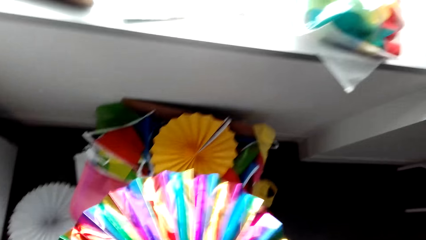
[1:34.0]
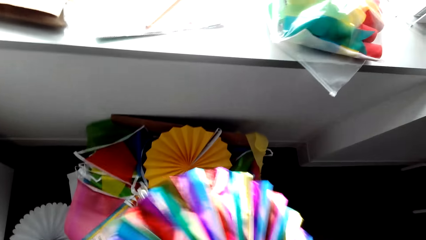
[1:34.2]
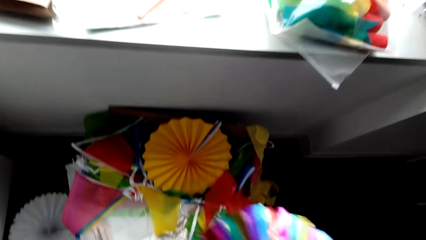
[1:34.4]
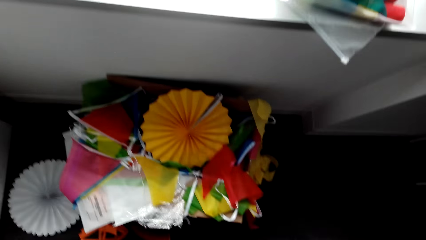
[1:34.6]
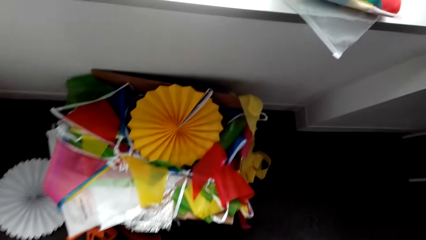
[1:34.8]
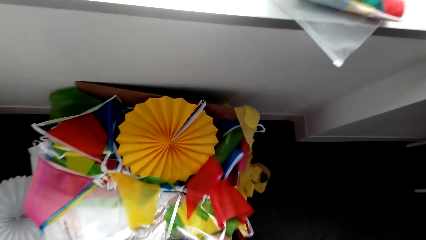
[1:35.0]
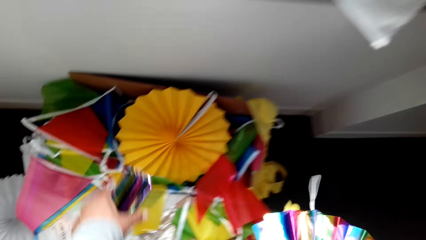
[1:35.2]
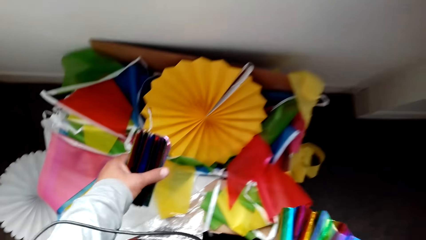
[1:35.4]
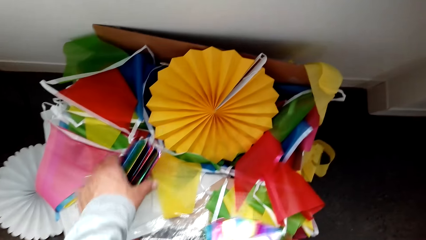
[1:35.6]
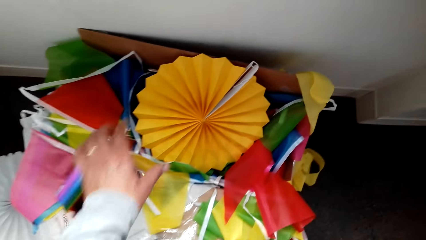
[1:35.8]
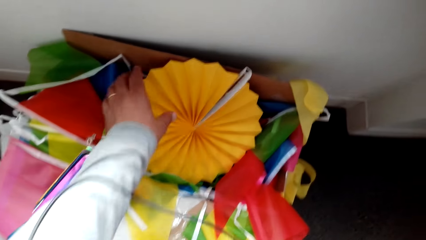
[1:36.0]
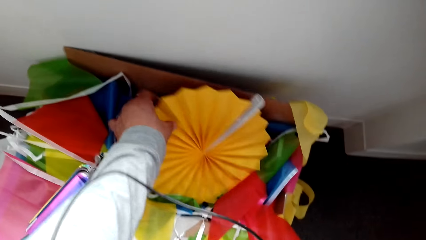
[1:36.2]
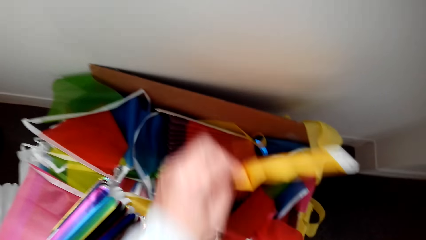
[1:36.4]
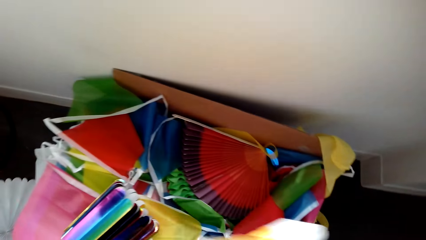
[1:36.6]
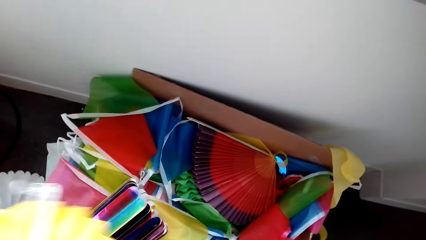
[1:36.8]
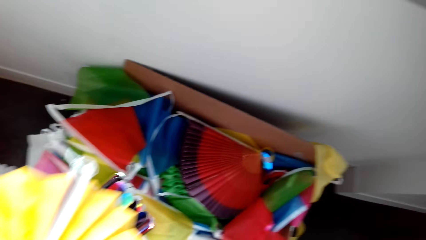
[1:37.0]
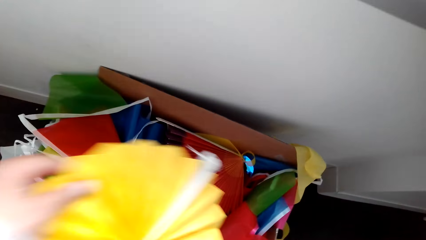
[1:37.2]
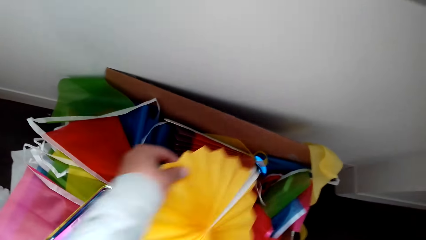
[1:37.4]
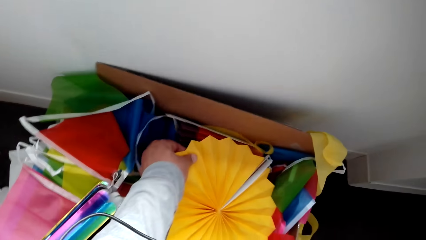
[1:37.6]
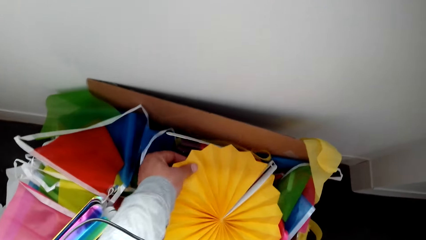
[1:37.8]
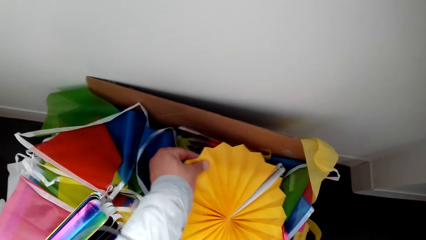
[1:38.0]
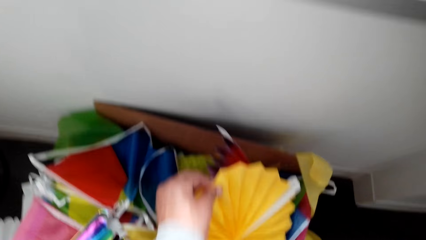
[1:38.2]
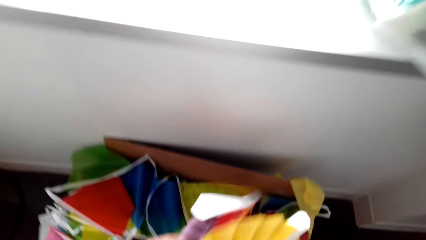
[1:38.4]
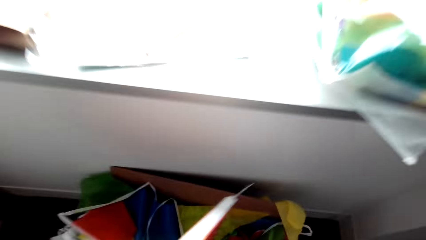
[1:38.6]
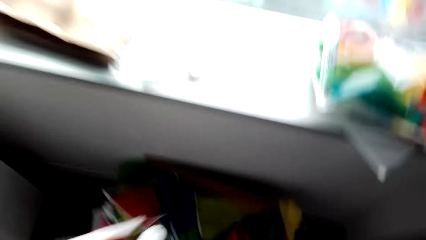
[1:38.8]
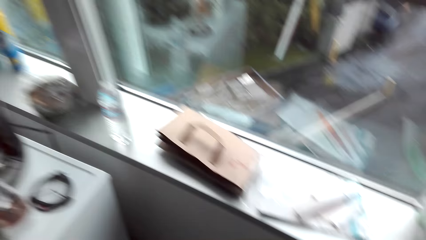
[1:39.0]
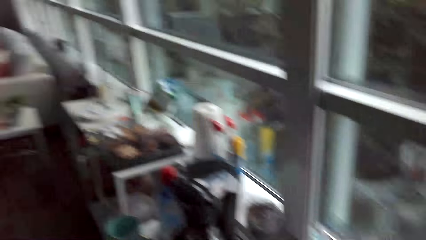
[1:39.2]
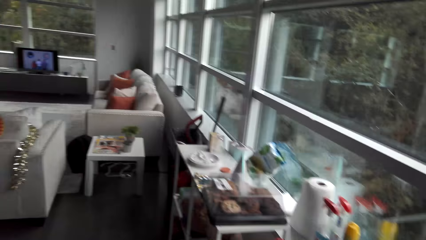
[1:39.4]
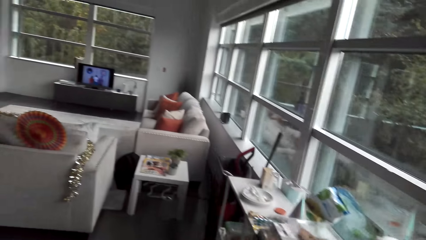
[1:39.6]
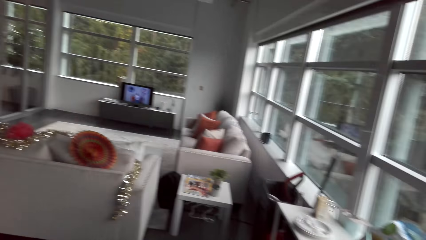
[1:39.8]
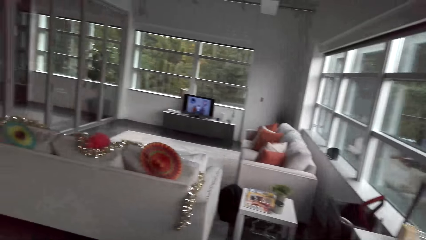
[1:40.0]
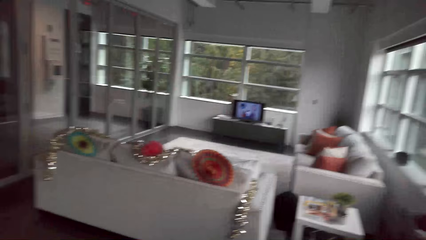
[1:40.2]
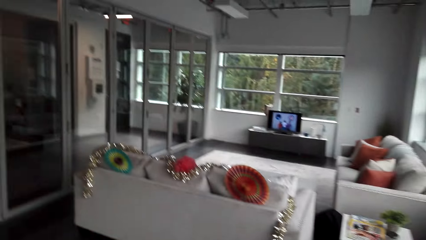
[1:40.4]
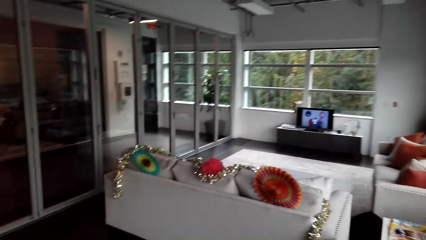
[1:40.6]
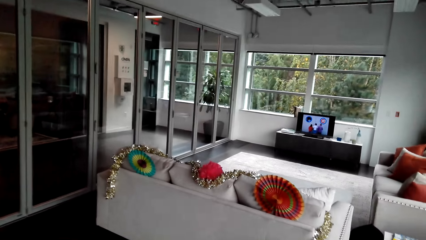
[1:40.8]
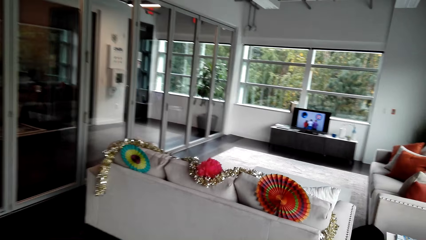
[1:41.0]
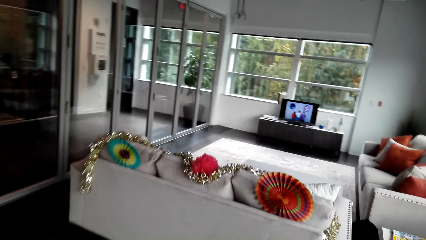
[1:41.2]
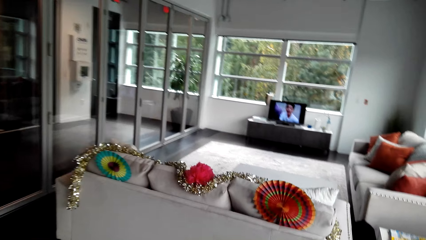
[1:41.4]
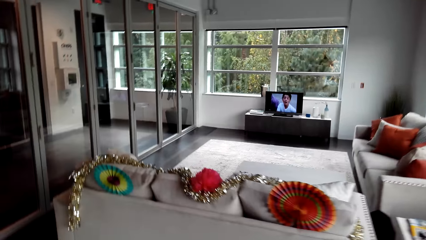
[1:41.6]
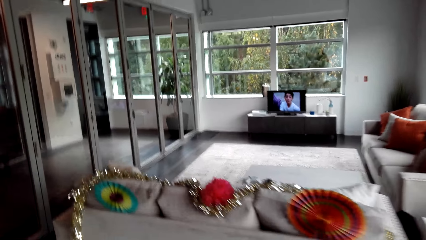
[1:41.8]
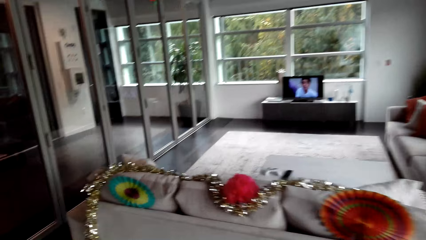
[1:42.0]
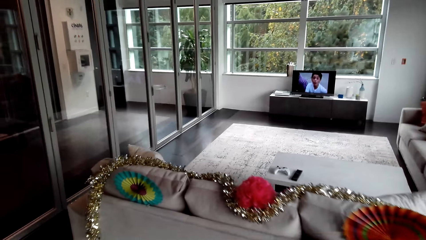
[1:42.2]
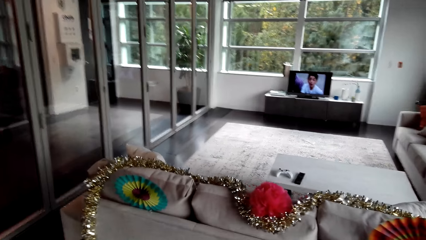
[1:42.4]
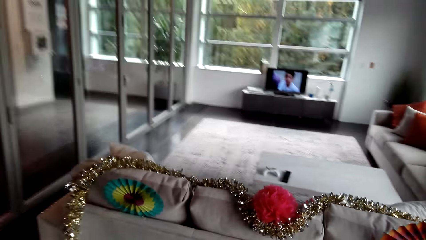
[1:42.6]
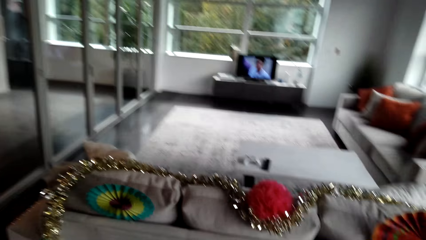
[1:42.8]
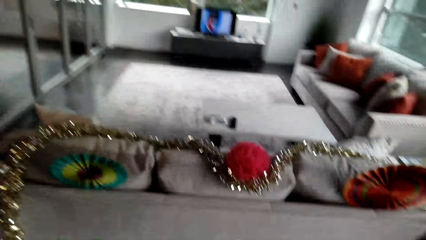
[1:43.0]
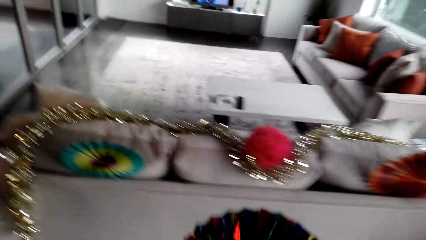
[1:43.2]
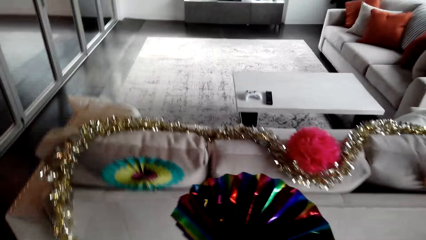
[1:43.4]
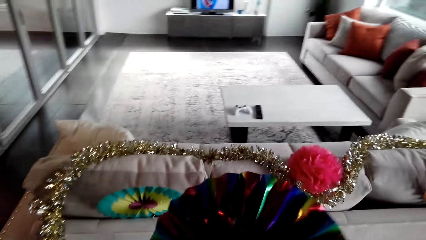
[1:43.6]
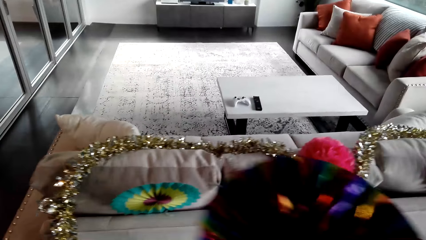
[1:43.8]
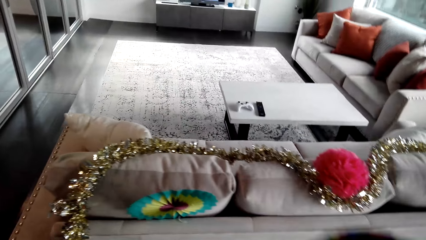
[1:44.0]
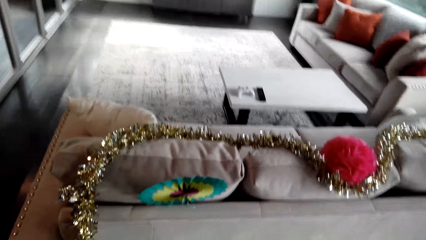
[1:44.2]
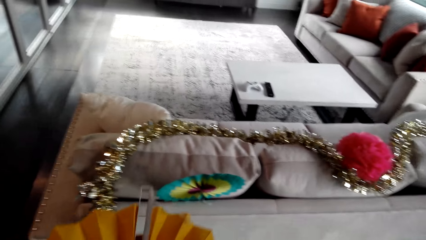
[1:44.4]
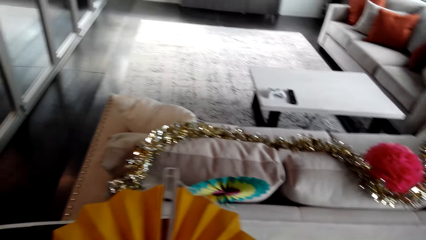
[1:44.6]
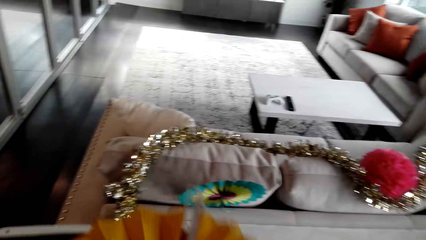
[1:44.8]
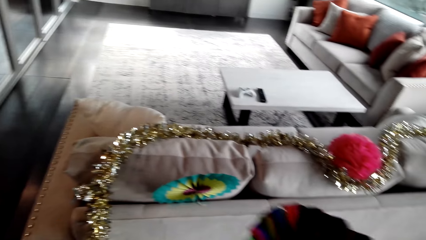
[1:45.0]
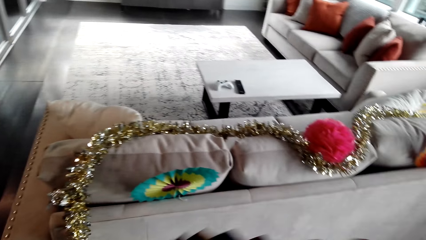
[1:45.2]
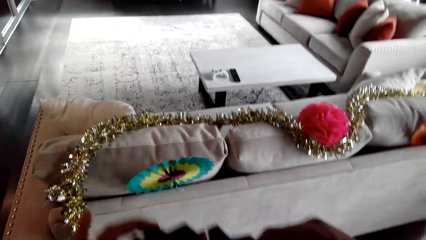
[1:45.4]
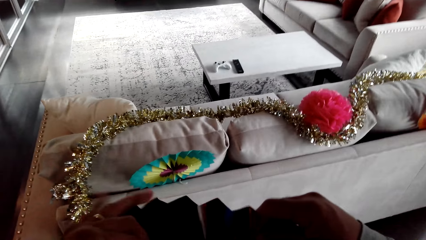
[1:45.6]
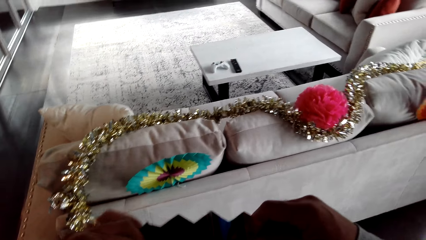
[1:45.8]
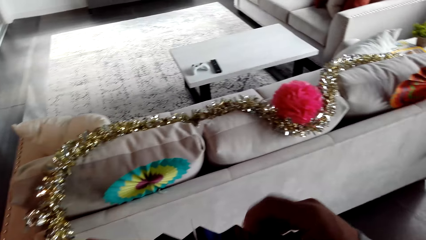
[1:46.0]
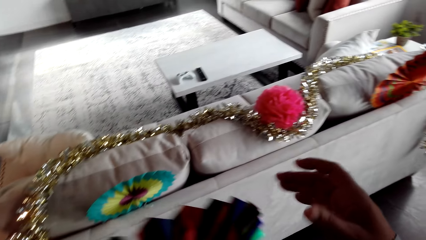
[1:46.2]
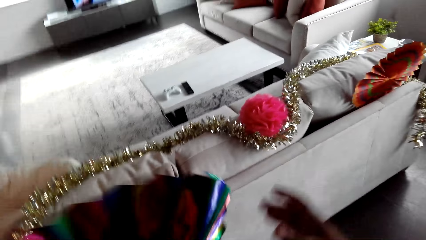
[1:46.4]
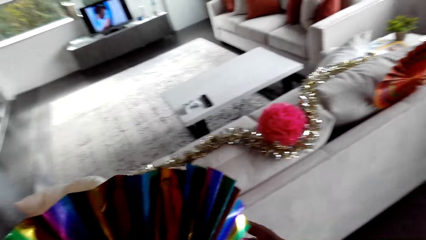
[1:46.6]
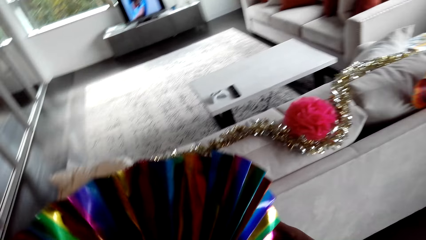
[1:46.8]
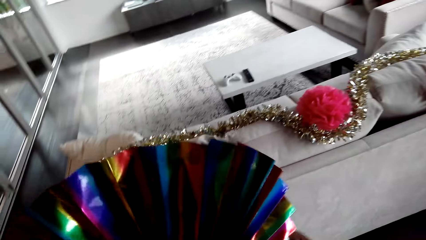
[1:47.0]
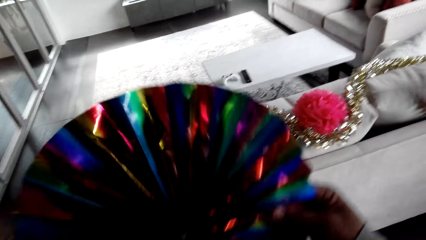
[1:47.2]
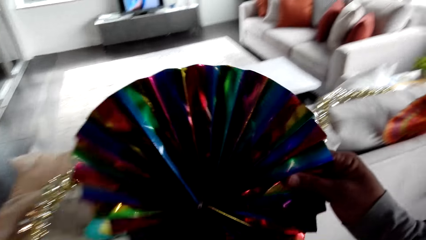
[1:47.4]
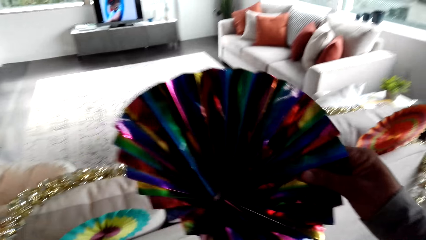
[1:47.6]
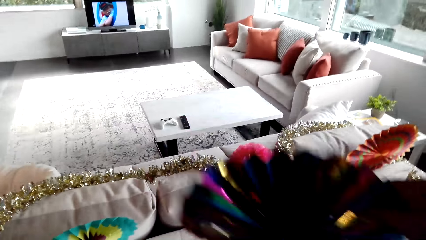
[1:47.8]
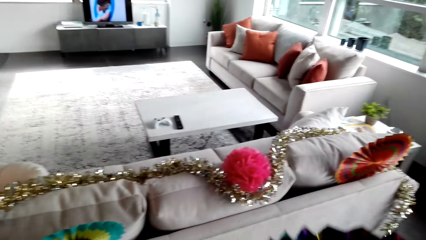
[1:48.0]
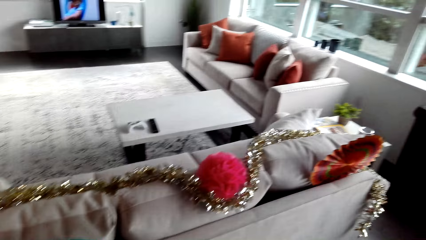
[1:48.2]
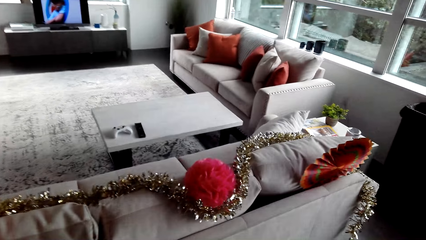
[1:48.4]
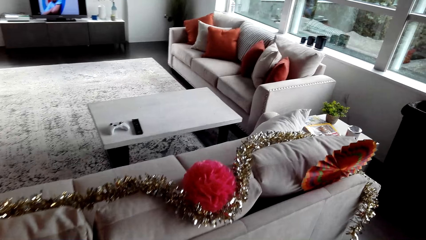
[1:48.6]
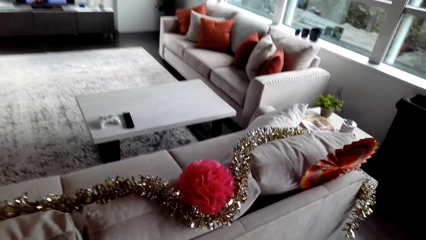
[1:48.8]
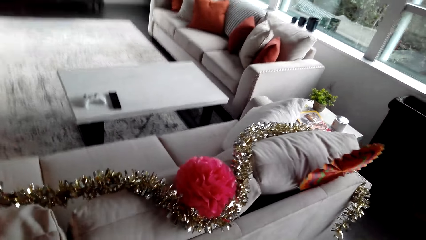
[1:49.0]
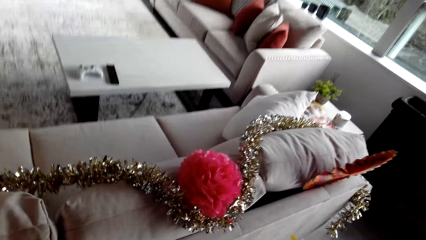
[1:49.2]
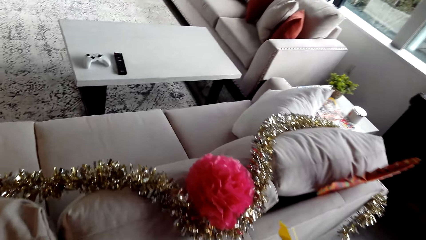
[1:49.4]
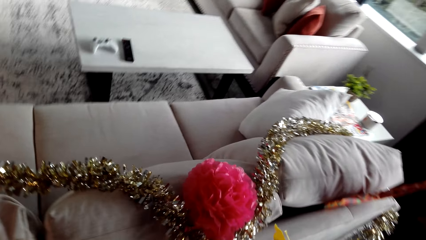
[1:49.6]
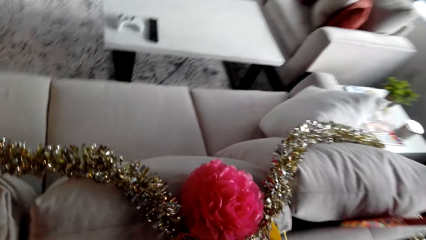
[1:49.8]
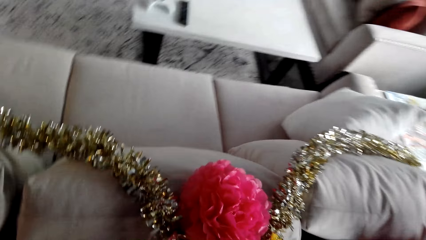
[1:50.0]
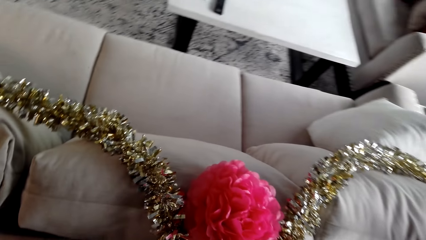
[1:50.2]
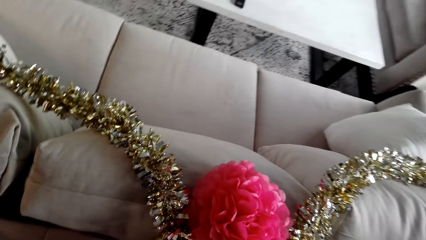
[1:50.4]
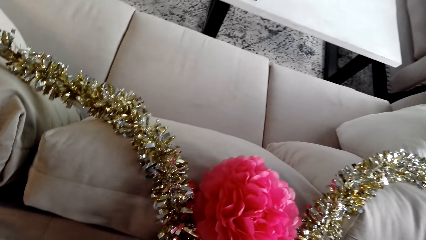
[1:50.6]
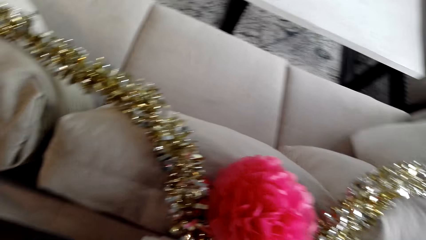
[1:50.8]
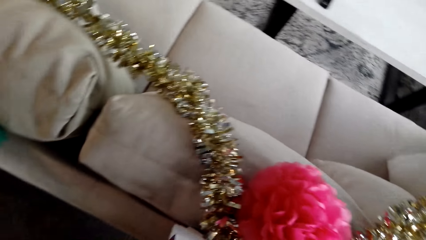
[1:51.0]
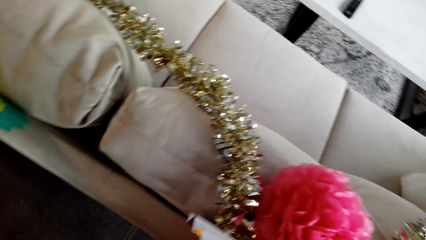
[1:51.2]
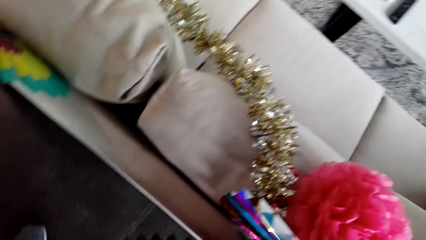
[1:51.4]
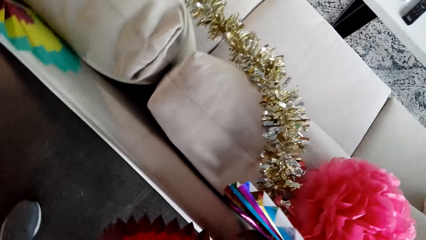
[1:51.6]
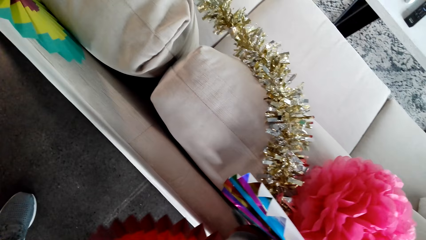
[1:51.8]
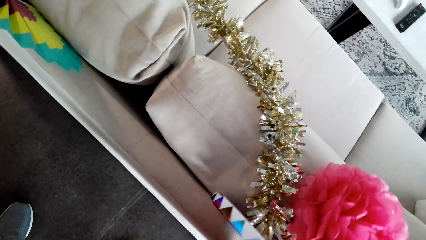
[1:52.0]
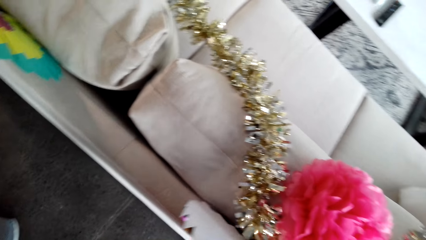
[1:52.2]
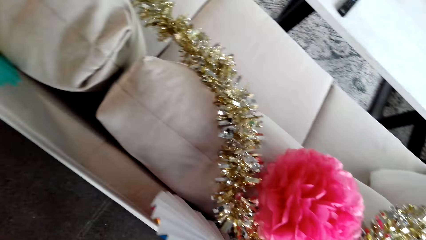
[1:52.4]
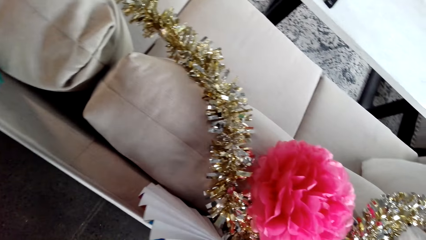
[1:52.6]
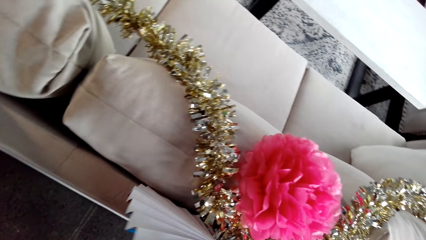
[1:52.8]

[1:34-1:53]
The camera wearer sorts through the decoration box. They pick a paper decoration.
